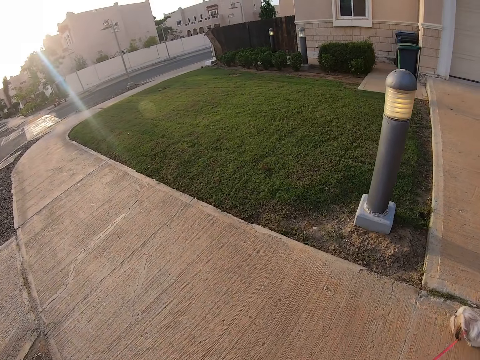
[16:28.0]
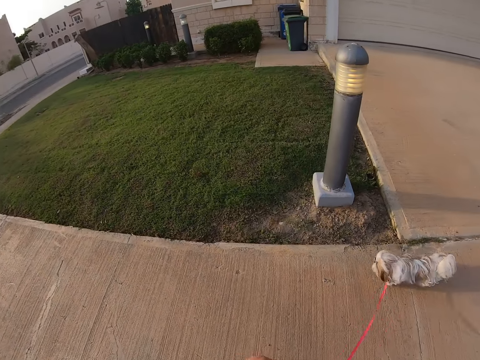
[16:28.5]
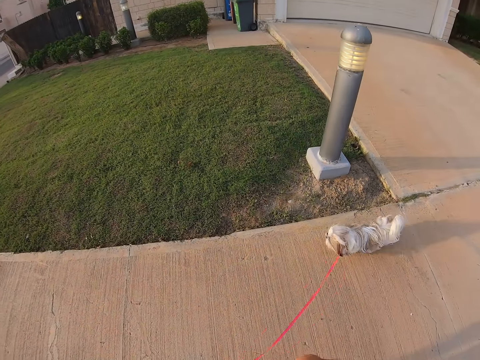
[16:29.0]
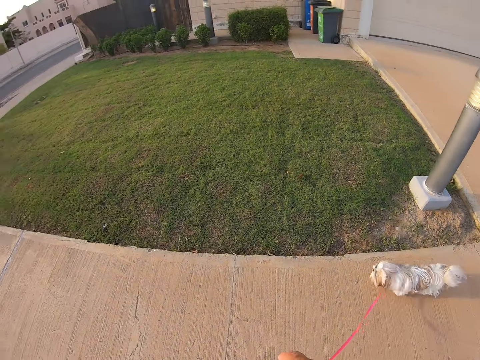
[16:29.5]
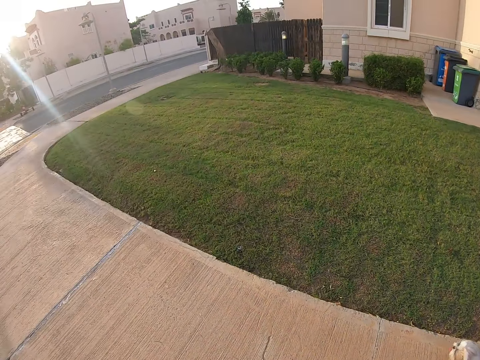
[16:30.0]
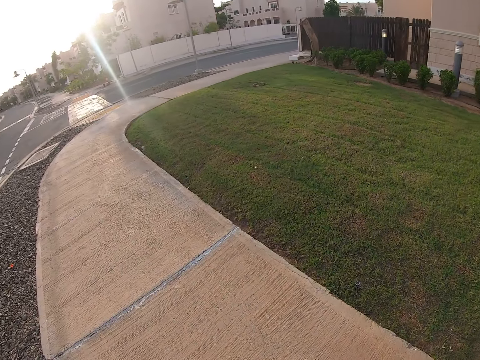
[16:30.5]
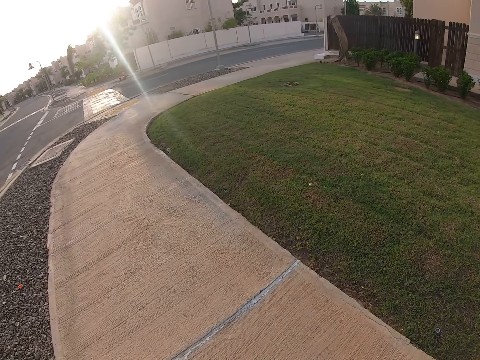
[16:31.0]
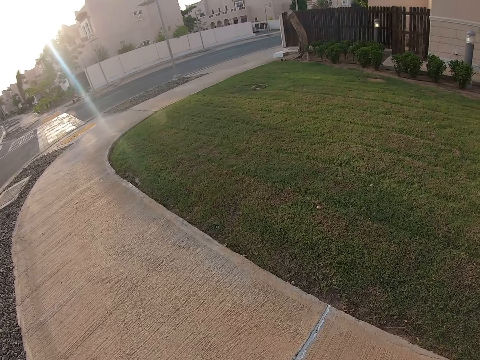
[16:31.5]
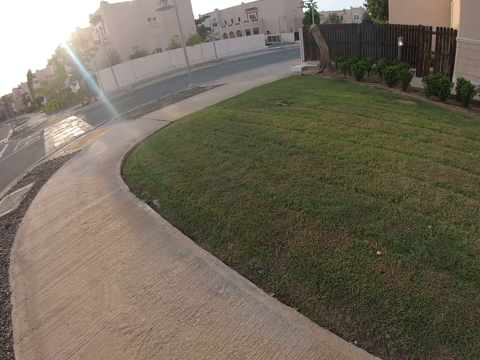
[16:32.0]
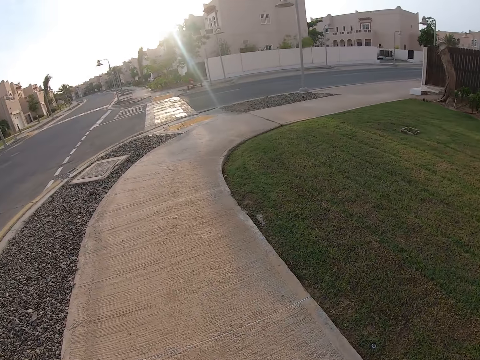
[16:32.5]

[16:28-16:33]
The camera wearer puts down his left hand.

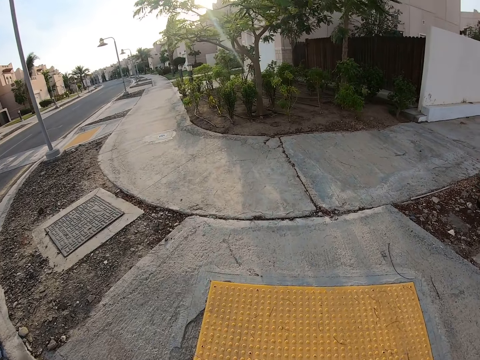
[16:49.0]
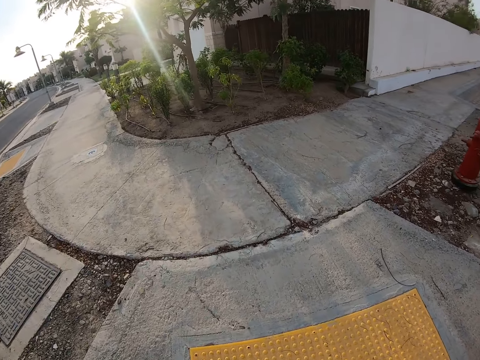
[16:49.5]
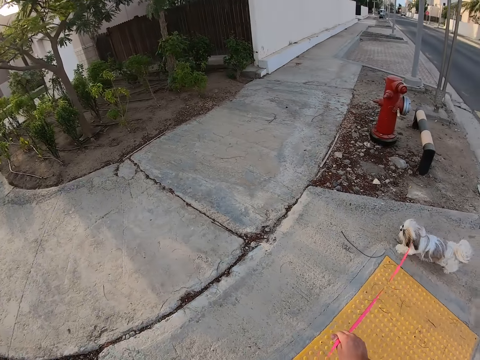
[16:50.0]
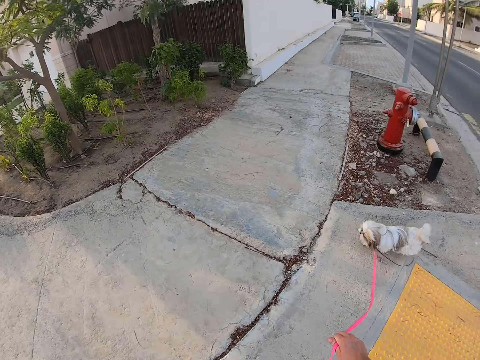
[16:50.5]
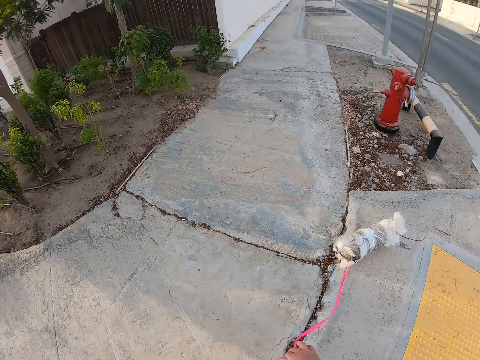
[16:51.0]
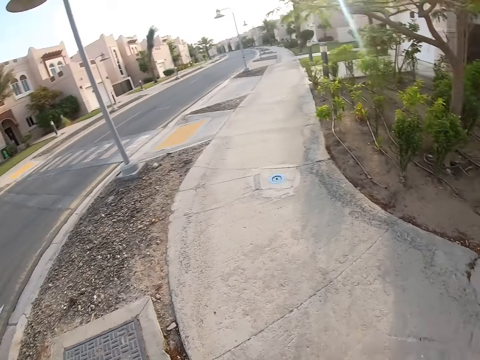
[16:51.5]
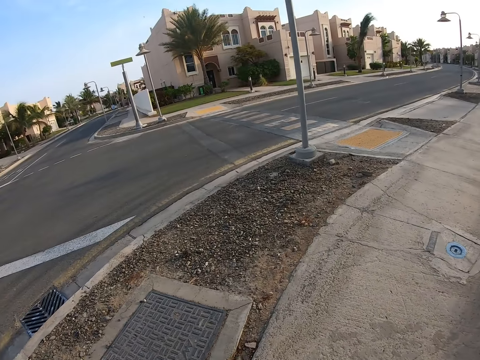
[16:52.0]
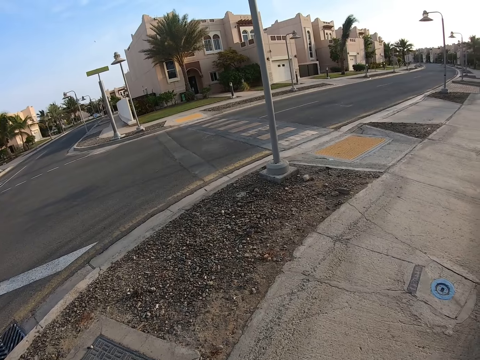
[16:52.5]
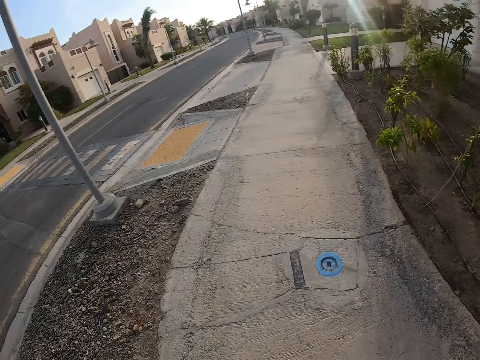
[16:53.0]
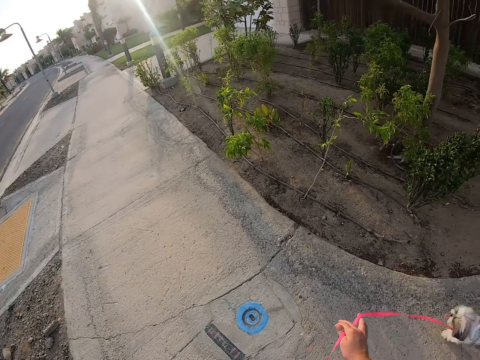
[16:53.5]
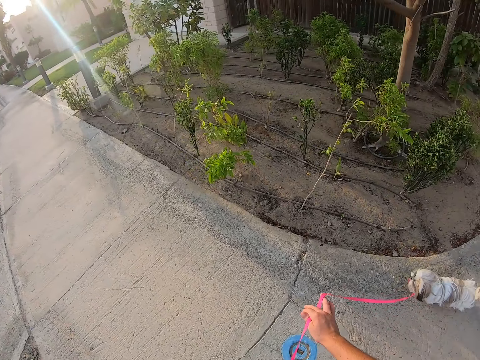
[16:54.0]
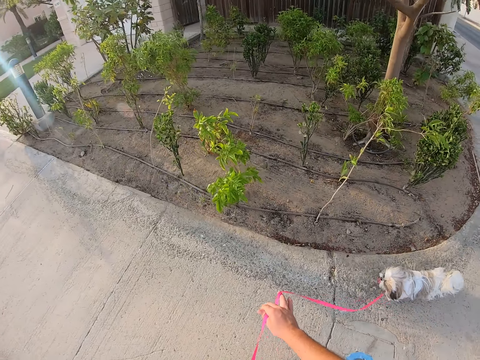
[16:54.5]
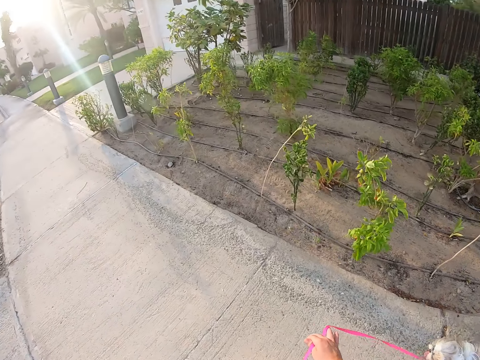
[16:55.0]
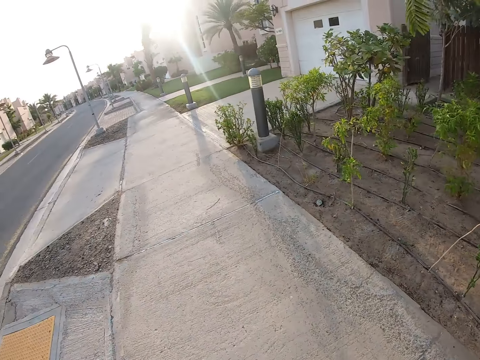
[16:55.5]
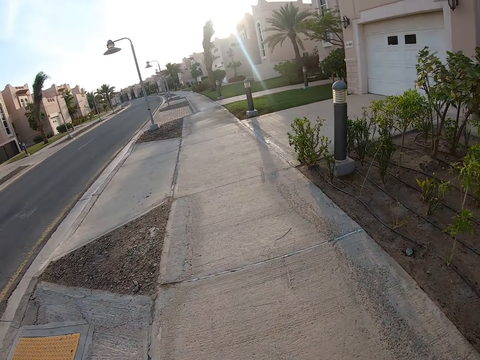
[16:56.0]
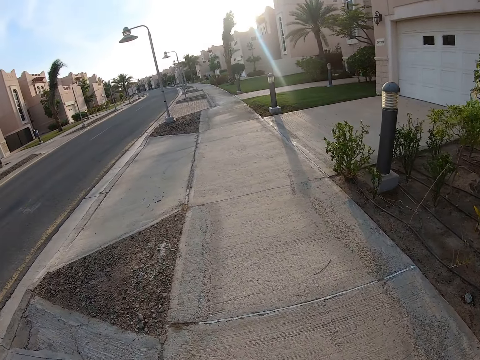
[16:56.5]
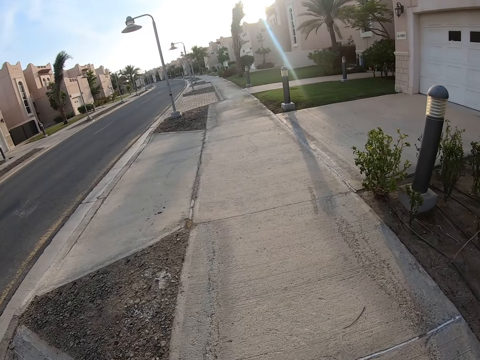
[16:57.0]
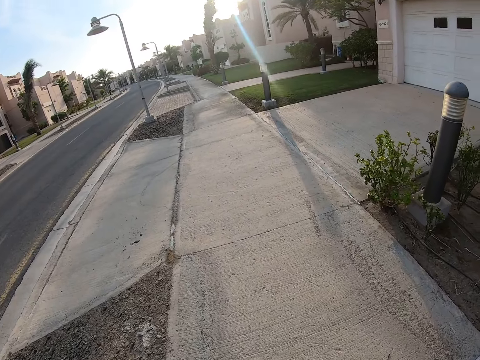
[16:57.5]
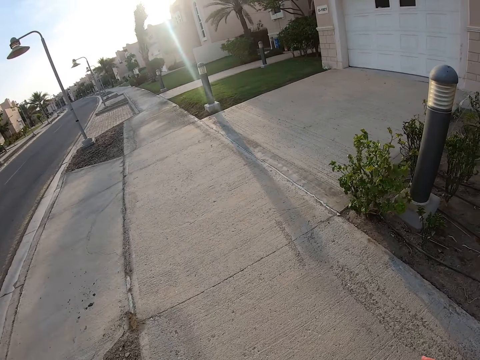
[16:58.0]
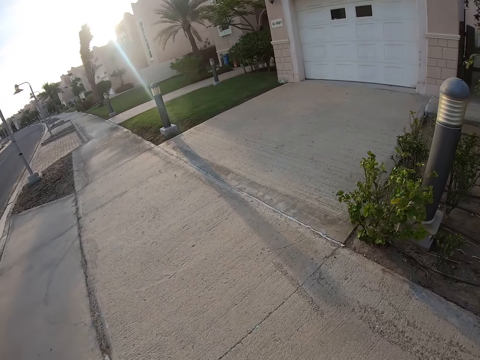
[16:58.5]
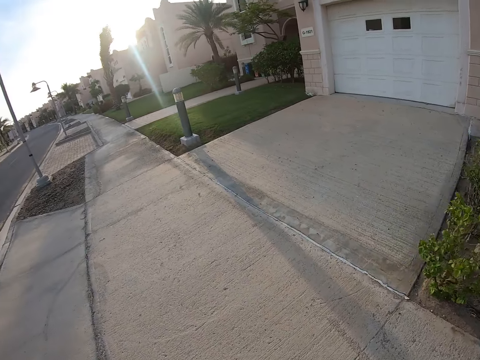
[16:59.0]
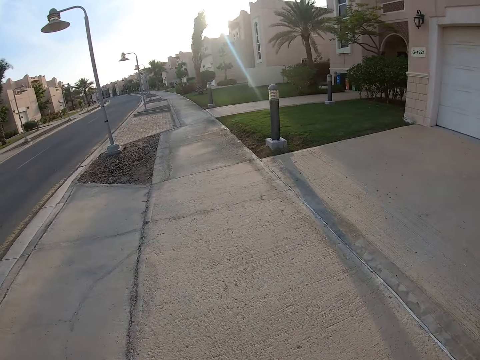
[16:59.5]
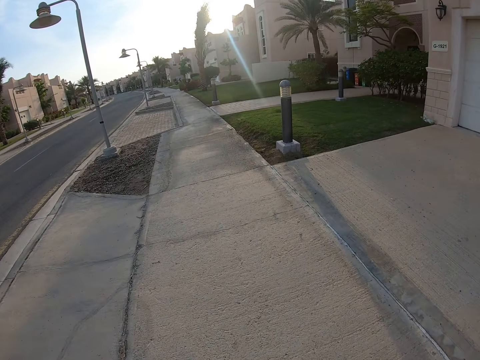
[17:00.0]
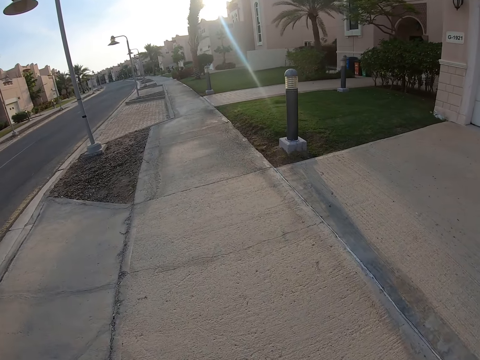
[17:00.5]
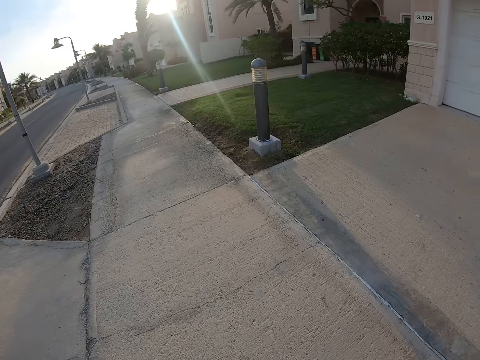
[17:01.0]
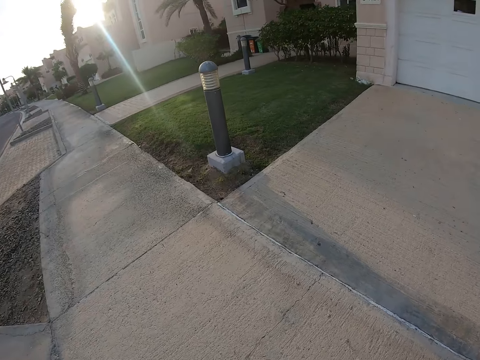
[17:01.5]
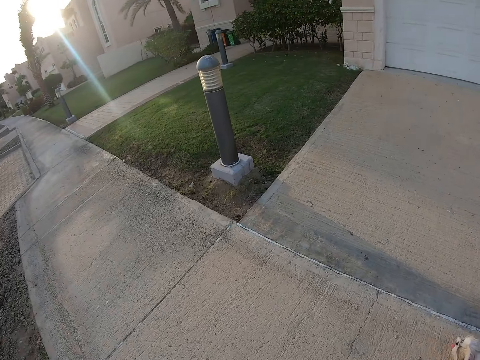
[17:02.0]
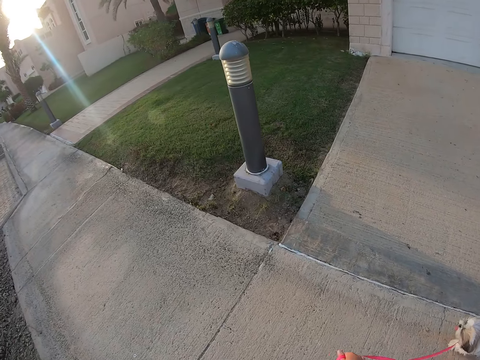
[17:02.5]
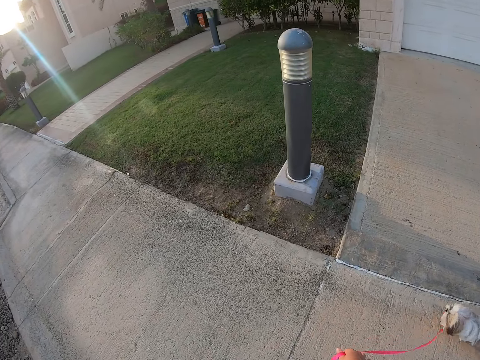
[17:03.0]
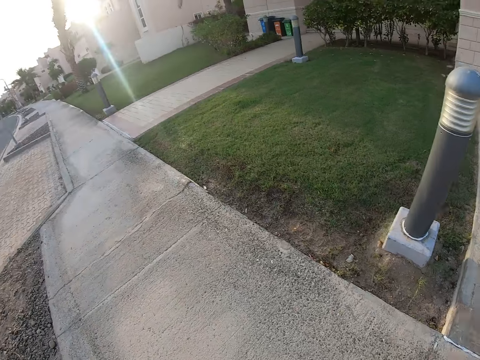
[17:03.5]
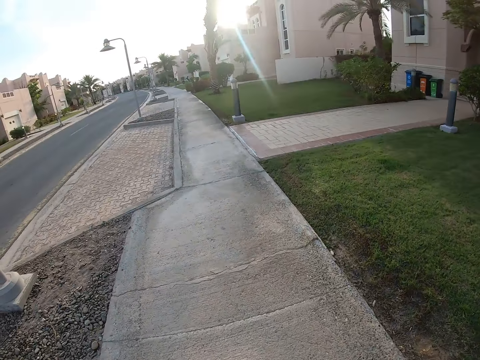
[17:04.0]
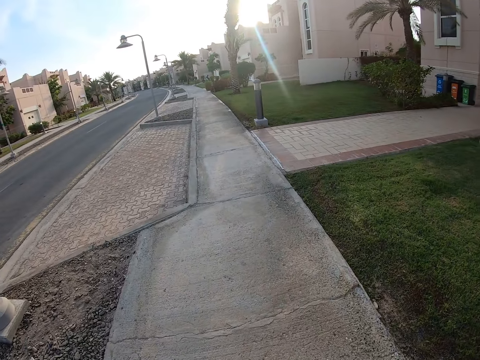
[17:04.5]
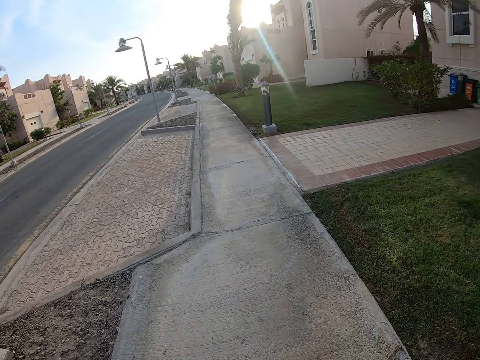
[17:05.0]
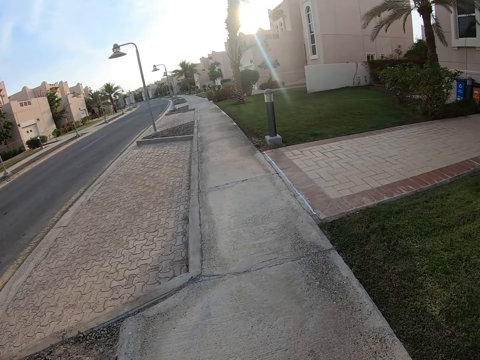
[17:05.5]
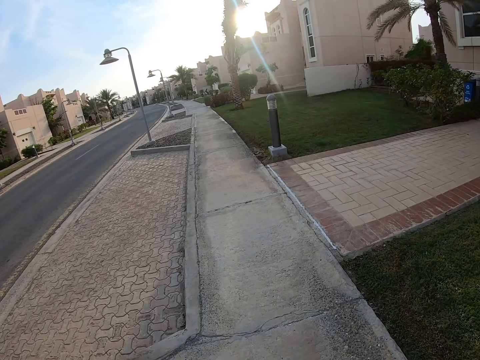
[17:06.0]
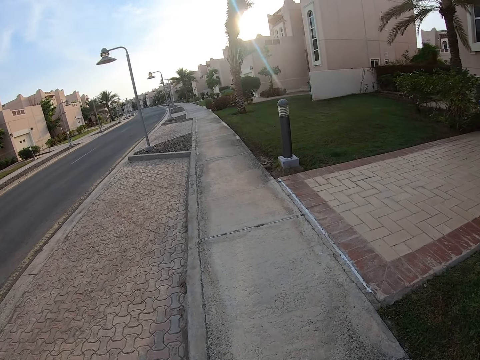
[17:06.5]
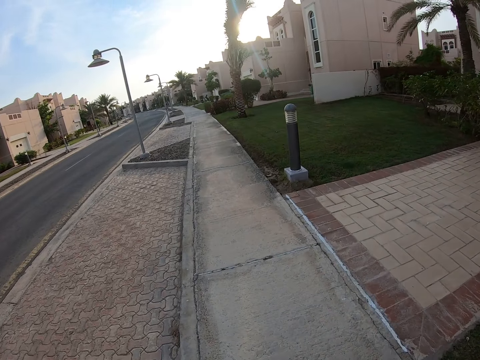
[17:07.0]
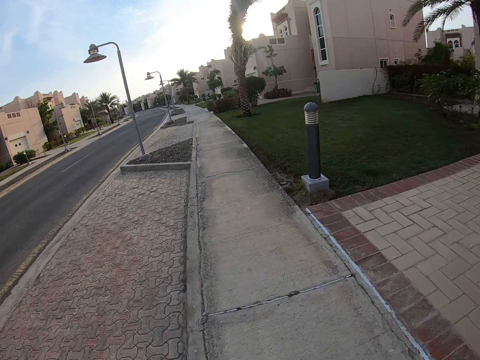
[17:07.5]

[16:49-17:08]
The camera wearer holds the leash on the right hand. They look around. They hold the leash on the right hand again. They walk on the pavement with a dog. They walk the dog.

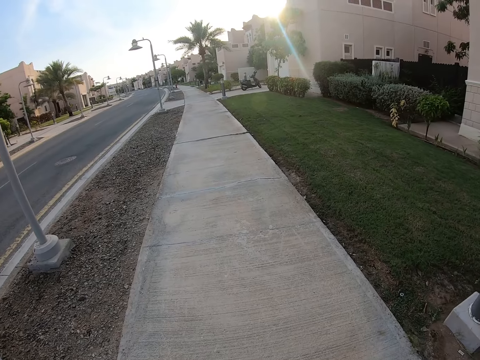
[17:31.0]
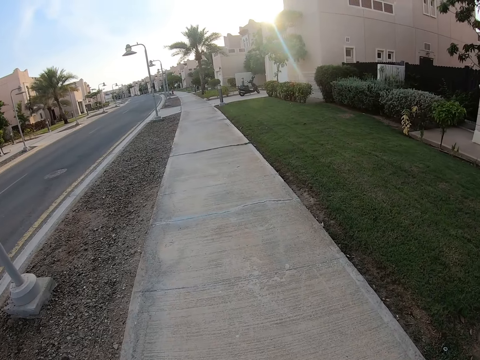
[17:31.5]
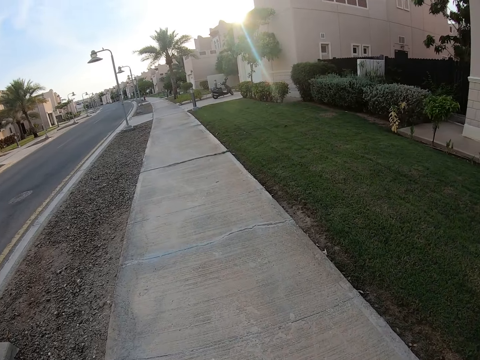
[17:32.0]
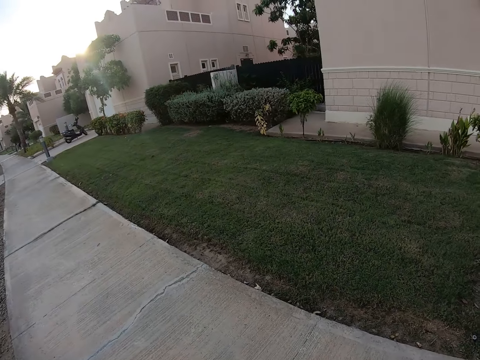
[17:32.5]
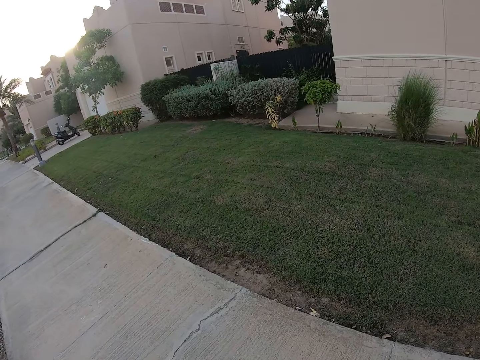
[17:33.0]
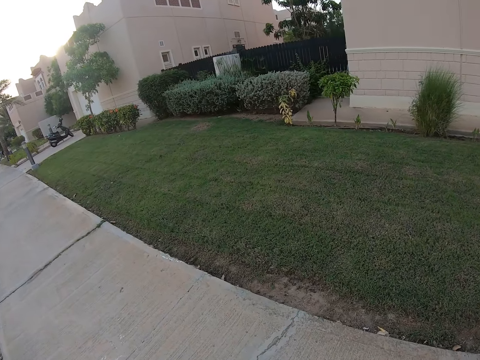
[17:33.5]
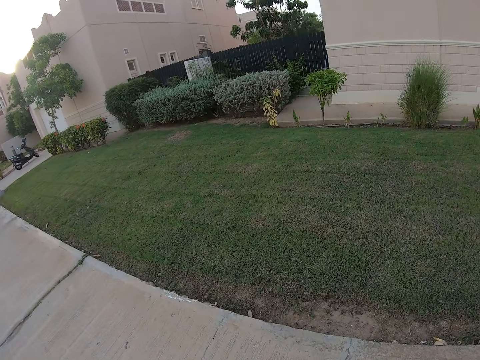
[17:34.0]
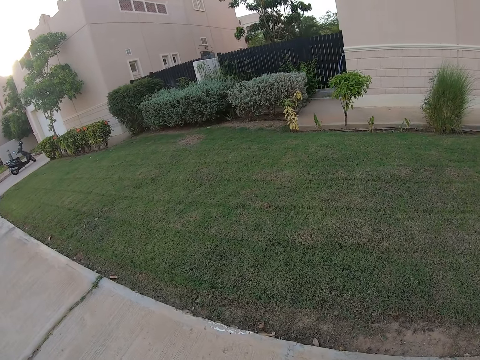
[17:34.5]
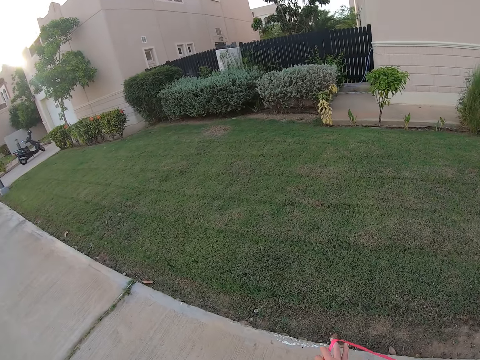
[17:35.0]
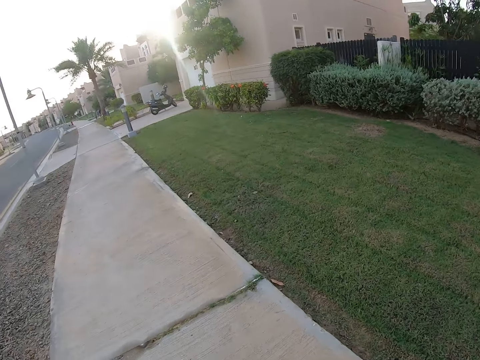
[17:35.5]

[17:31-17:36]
The camera wearer looks around. They hold the leash on the right hand. They walk on a pavement with a dog.
